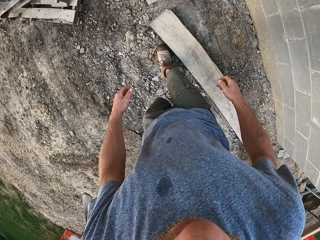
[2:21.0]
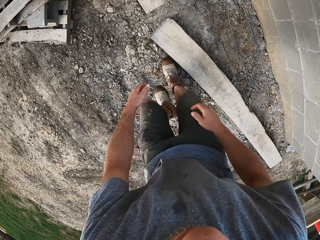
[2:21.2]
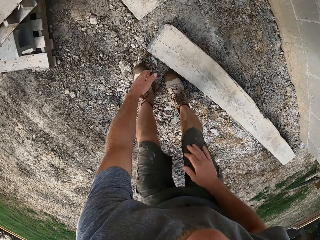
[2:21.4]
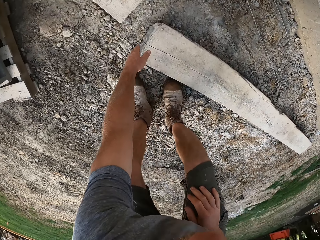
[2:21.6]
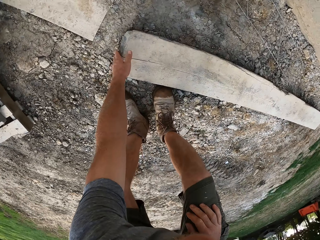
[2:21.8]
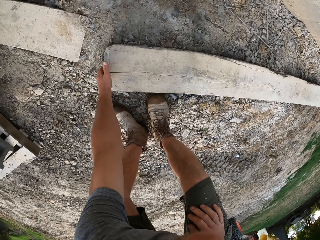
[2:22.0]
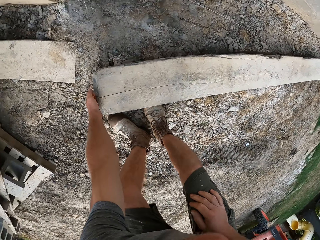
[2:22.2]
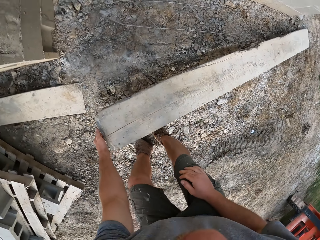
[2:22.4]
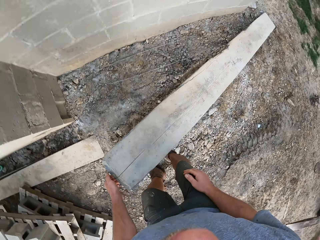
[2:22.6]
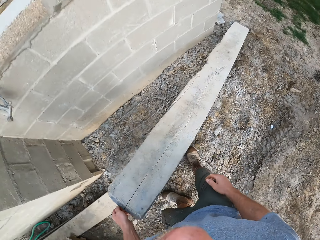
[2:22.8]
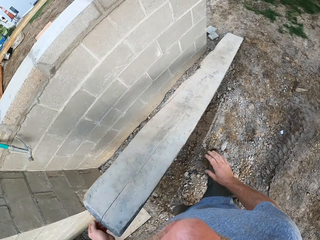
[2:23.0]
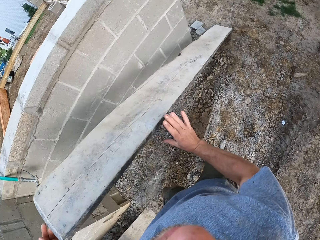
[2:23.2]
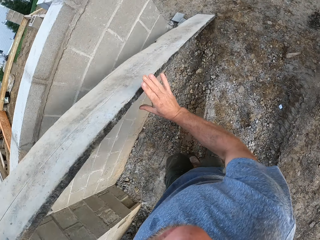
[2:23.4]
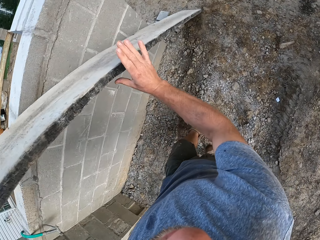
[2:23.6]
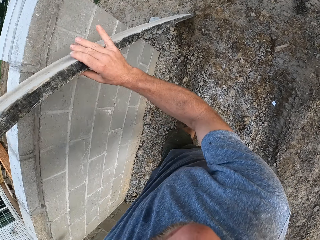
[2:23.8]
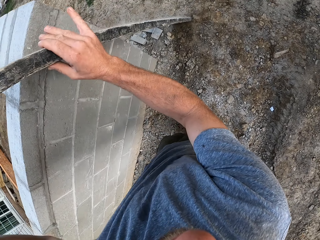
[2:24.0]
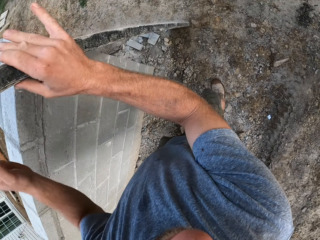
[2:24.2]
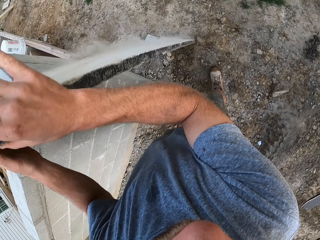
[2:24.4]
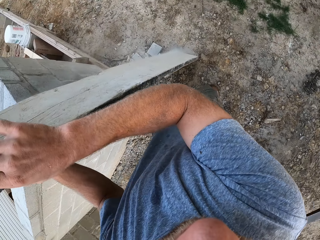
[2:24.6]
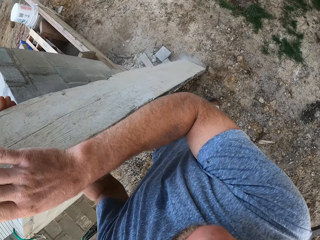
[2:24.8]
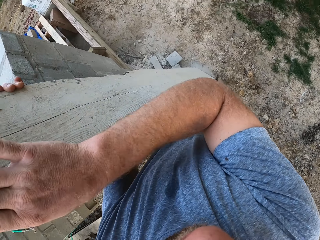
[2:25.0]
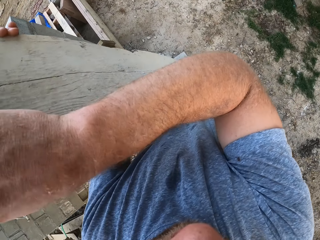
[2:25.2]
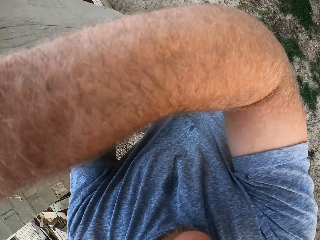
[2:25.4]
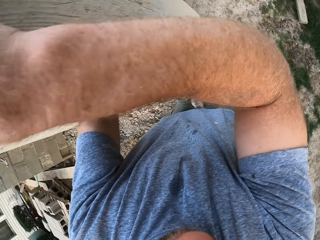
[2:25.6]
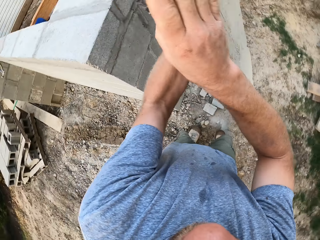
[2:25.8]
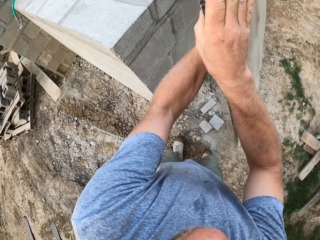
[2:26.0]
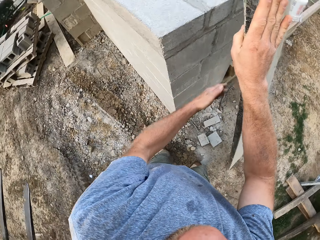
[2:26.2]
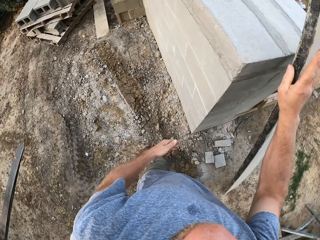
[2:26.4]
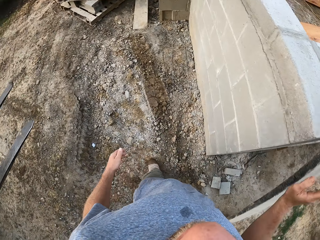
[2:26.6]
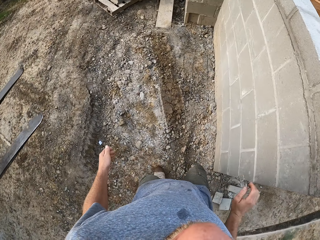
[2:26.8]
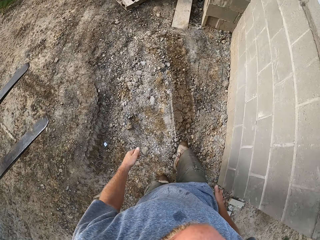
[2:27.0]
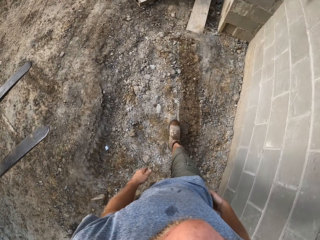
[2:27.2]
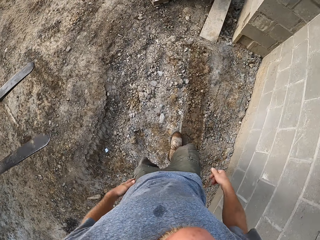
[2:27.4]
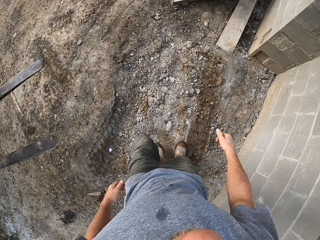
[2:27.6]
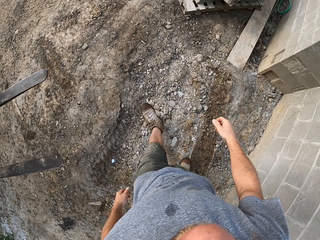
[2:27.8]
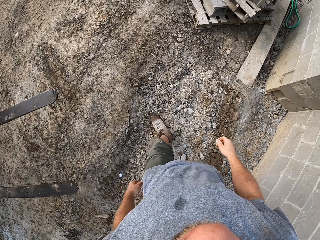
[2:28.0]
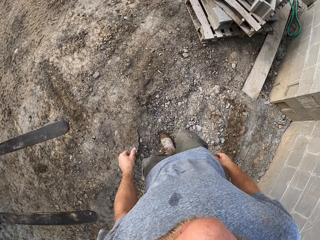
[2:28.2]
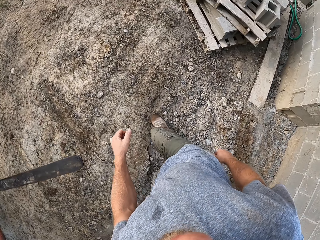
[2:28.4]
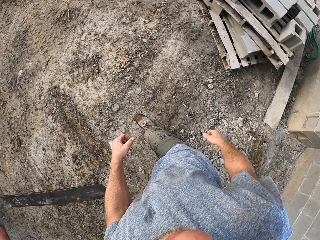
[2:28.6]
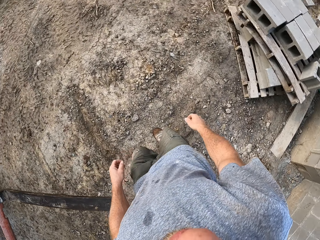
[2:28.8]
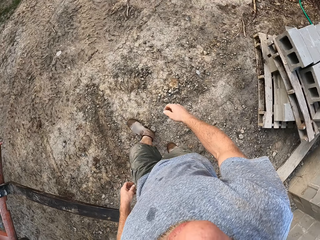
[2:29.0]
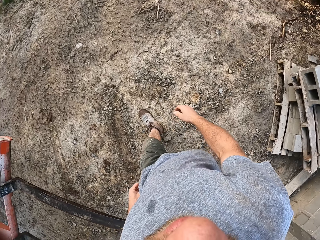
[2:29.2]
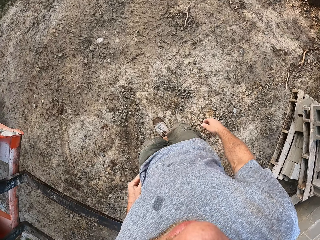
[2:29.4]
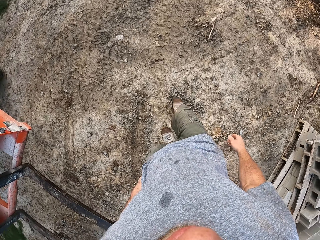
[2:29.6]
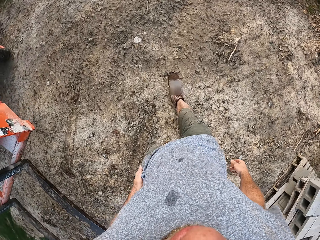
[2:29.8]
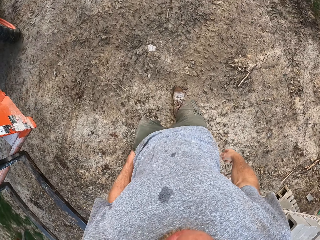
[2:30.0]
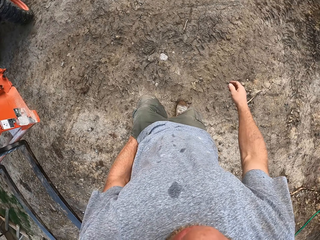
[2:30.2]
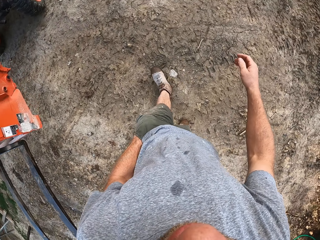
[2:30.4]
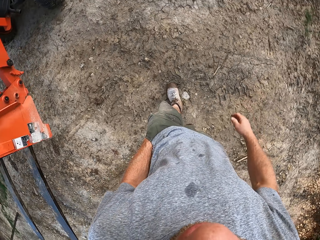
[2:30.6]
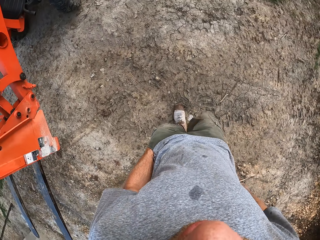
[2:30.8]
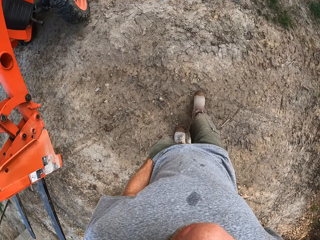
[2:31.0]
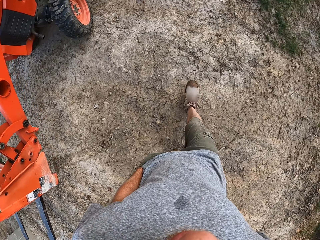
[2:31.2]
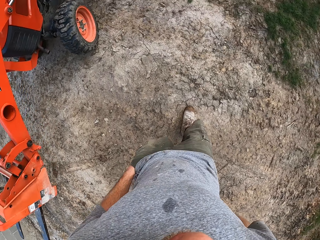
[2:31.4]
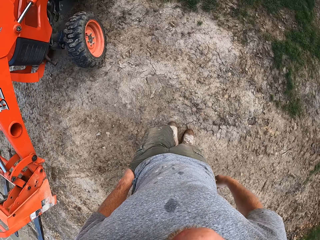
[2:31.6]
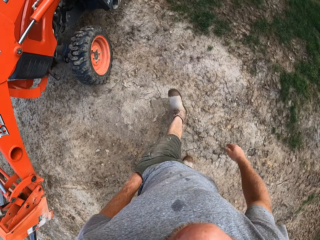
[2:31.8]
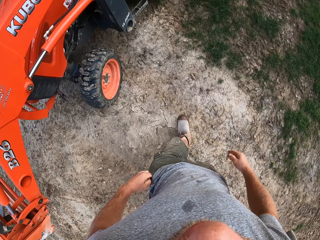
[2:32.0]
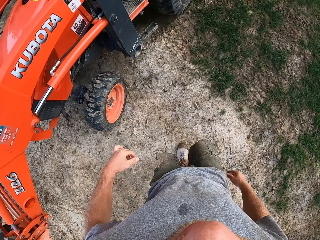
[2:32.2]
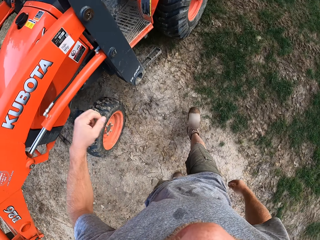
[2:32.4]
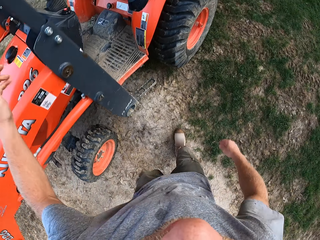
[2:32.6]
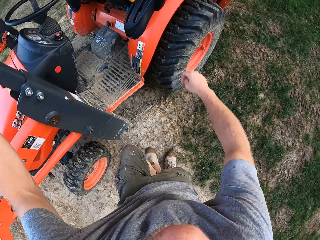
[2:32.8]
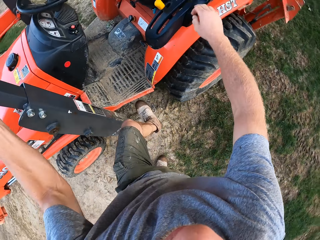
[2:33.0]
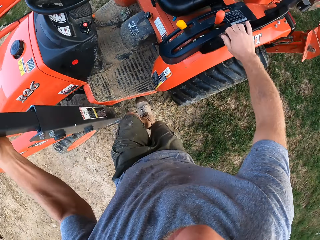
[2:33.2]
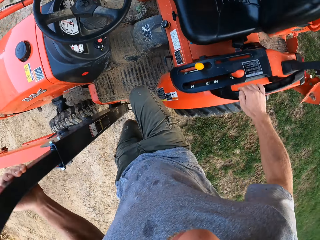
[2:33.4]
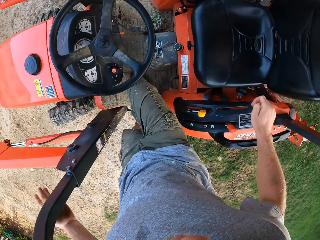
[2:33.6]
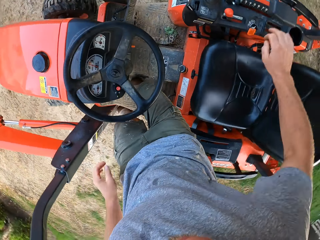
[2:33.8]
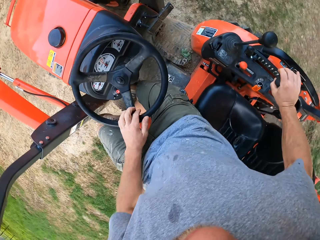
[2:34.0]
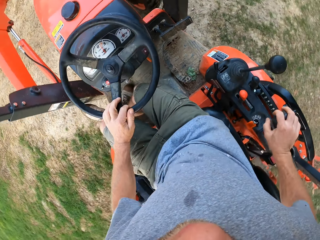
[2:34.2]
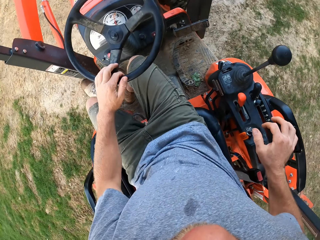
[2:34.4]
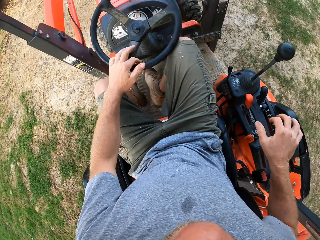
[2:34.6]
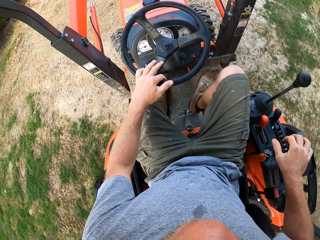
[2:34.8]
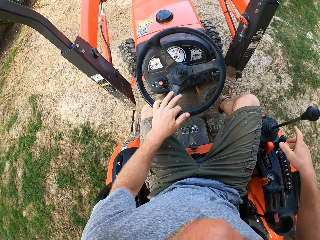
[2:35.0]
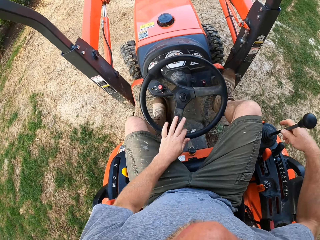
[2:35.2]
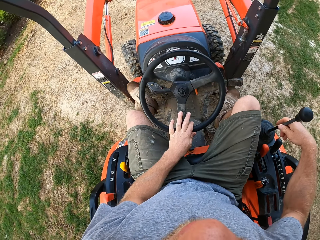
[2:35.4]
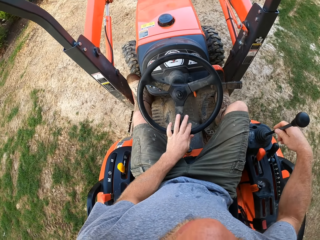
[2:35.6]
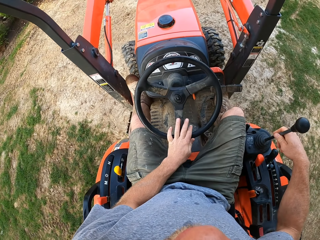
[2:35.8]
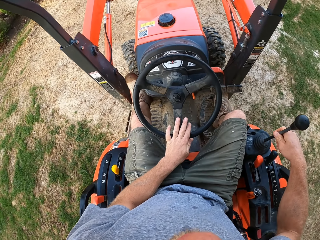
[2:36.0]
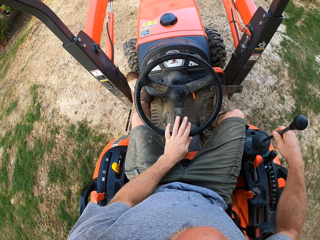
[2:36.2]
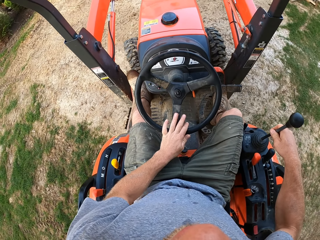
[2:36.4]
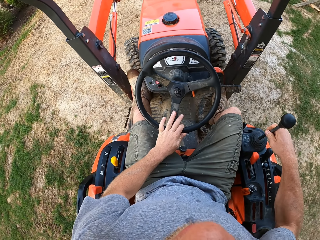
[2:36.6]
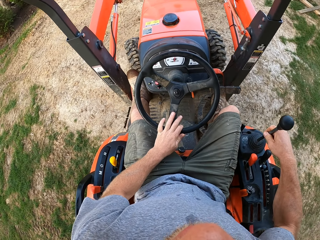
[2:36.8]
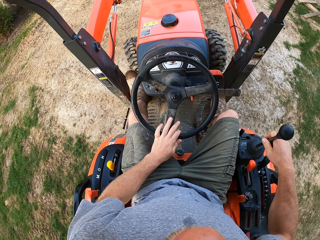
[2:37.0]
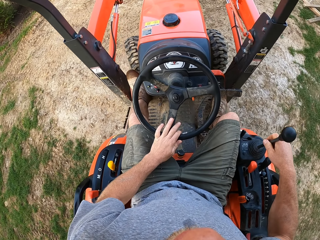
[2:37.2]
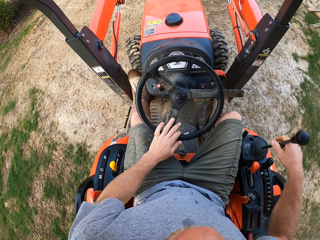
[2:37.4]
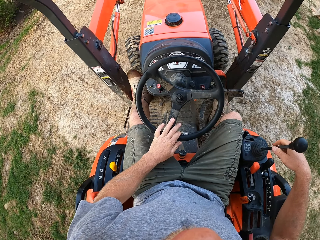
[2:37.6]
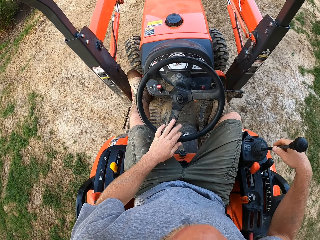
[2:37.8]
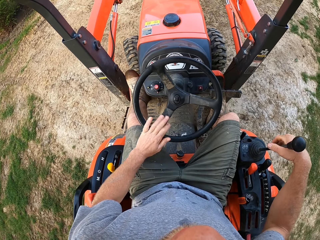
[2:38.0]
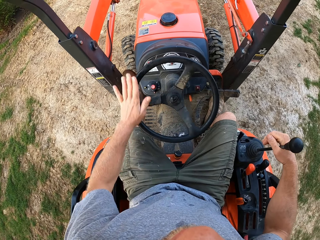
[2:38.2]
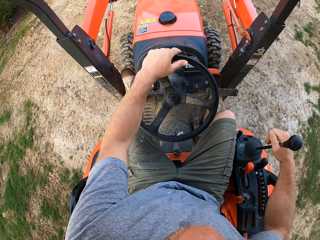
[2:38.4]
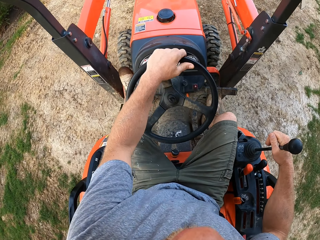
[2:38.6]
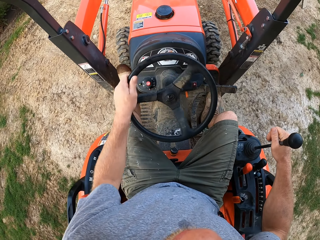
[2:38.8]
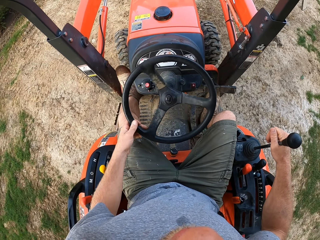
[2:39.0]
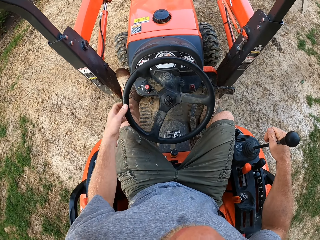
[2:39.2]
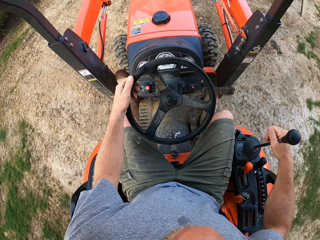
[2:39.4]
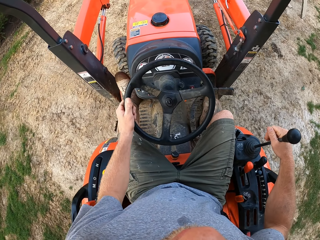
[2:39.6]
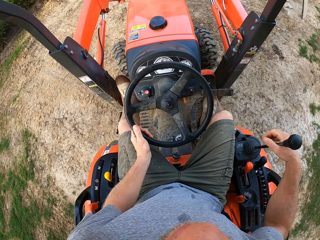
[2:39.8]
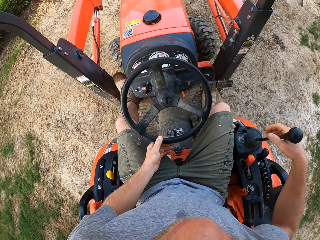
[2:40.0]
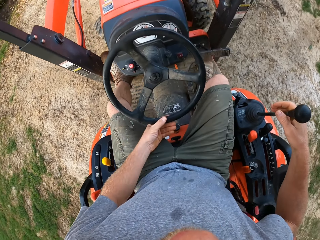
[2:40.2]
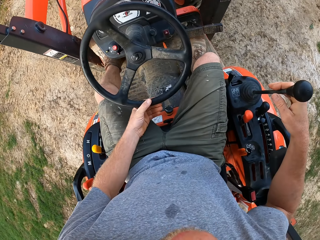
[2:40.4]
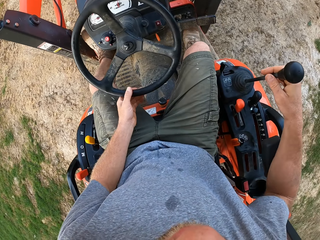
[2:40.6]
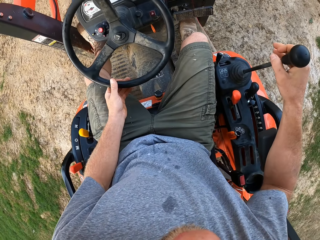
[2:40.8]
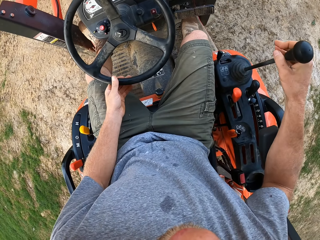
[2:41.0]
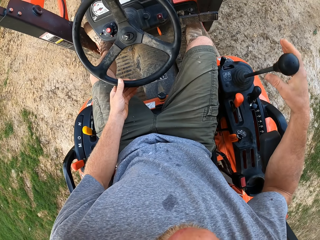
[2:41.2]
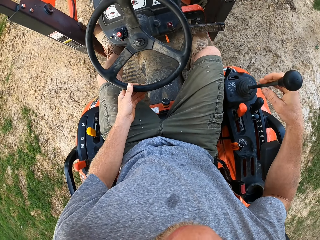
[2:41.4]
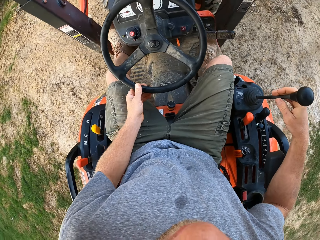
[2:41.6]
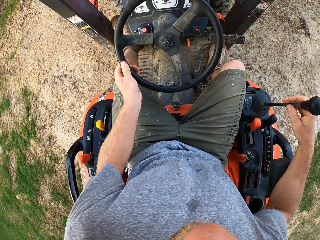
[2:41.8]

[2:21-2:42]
The camera wearer picks a wooden plank from the ground with his left hand. He holds the plank with both hands along the wall. He lifts the wooden plank from the ground with both hands and drops the wooden plank on the ground with both hands. He walks on the lawn. He climbs into the forklift. He holds the steering wheel of the forklift with his left hand. He holds the gear of the forklift with his right hand. He rides the forklift on the lawn.
